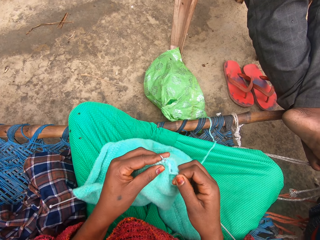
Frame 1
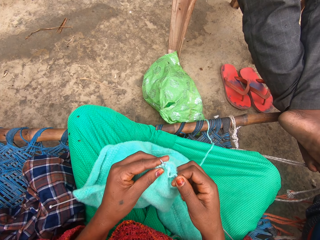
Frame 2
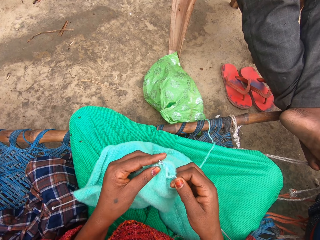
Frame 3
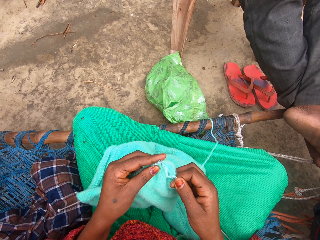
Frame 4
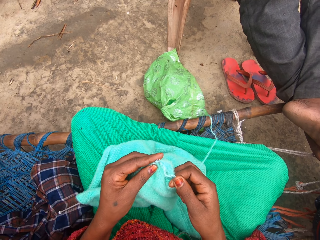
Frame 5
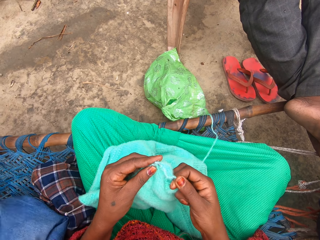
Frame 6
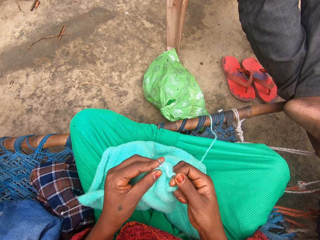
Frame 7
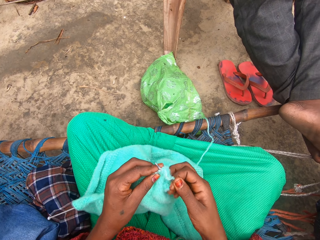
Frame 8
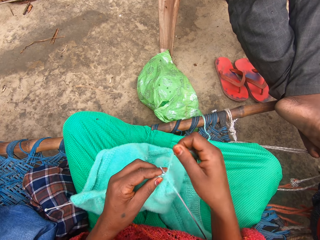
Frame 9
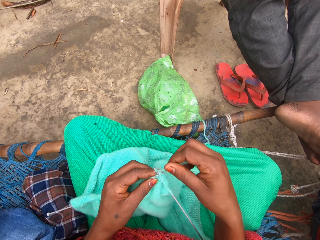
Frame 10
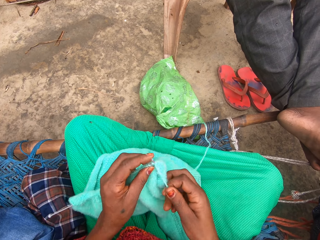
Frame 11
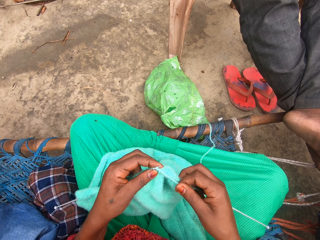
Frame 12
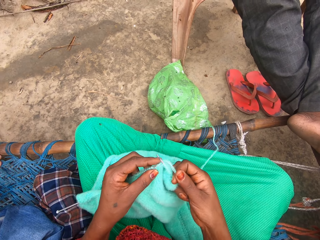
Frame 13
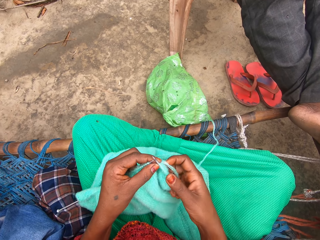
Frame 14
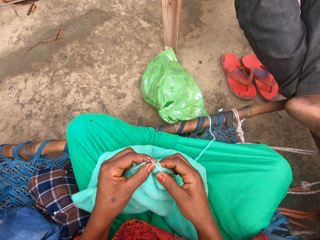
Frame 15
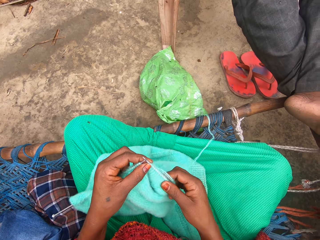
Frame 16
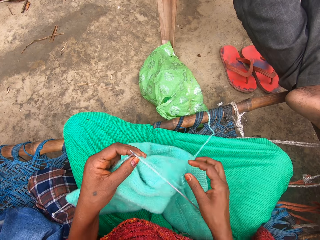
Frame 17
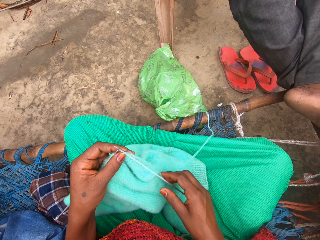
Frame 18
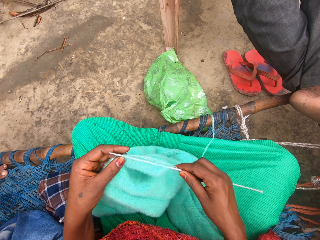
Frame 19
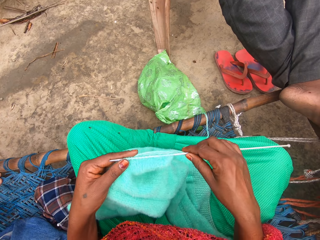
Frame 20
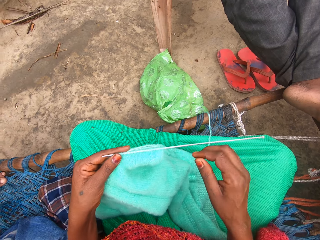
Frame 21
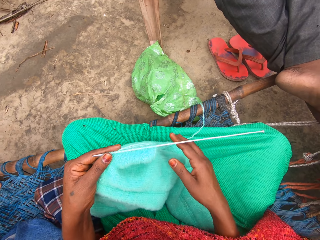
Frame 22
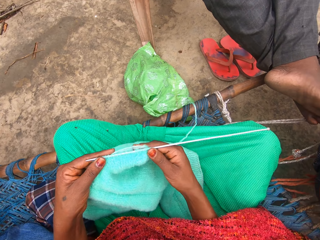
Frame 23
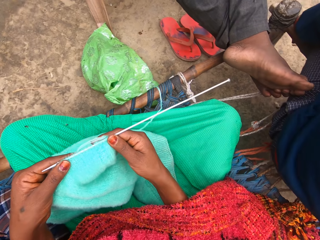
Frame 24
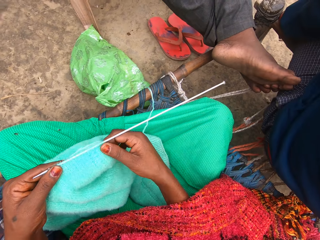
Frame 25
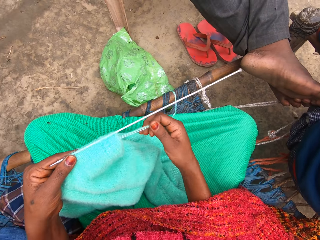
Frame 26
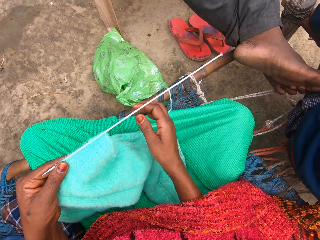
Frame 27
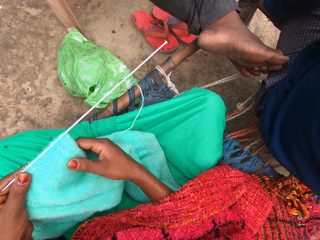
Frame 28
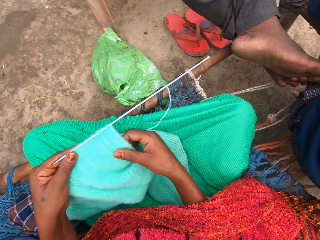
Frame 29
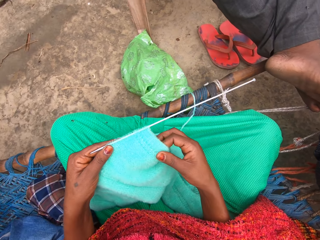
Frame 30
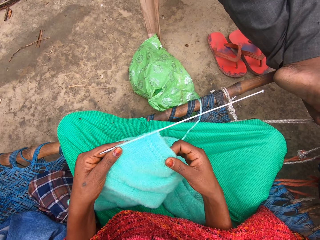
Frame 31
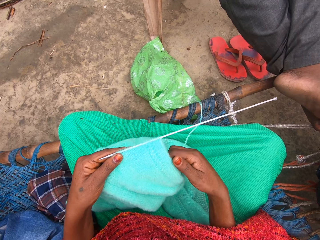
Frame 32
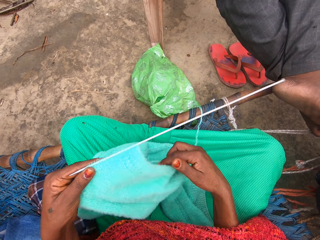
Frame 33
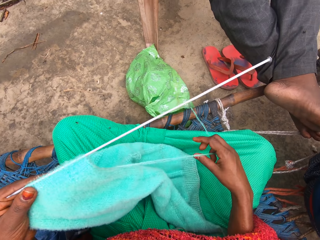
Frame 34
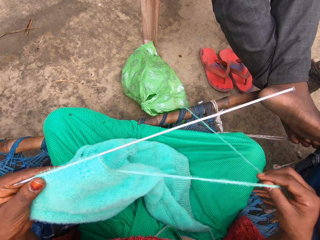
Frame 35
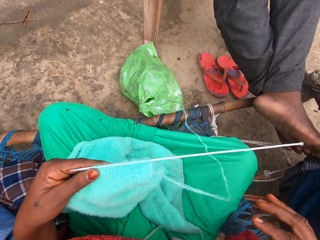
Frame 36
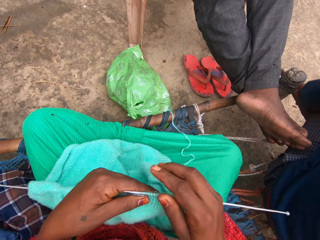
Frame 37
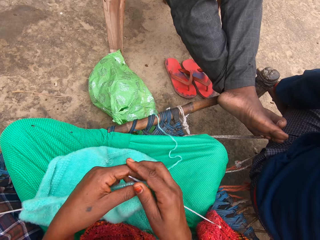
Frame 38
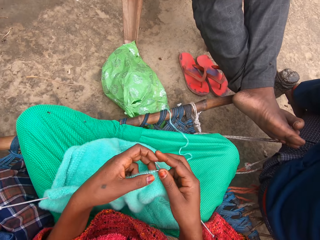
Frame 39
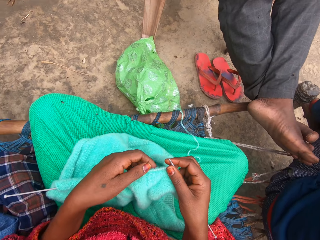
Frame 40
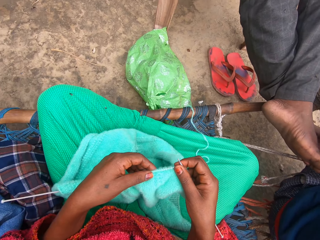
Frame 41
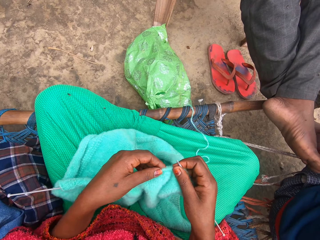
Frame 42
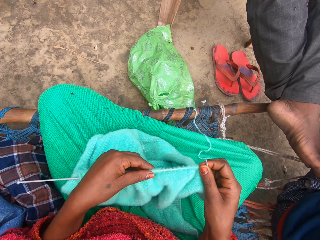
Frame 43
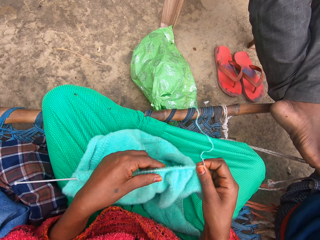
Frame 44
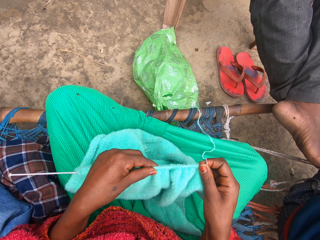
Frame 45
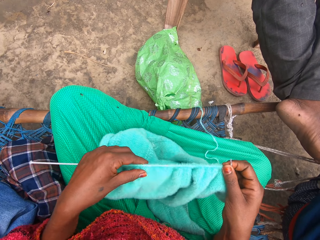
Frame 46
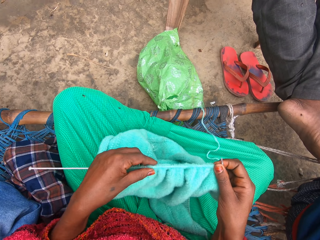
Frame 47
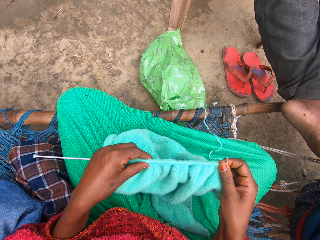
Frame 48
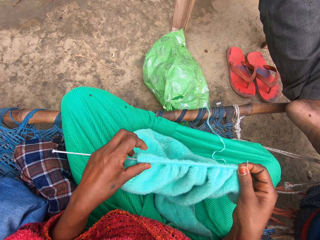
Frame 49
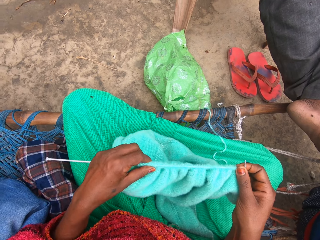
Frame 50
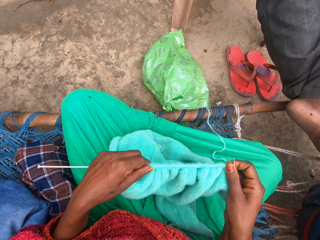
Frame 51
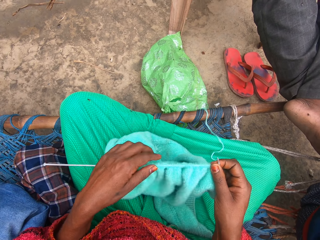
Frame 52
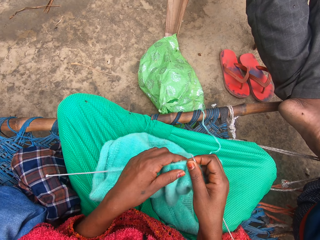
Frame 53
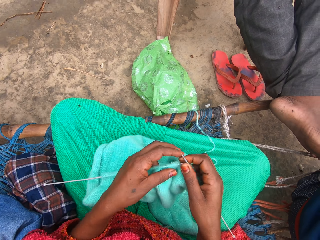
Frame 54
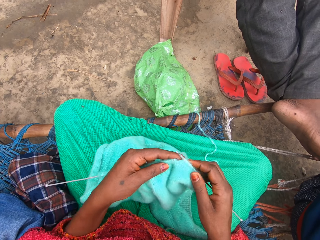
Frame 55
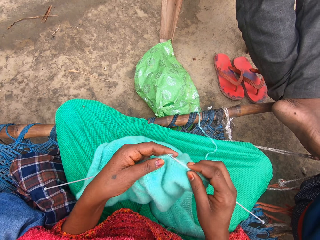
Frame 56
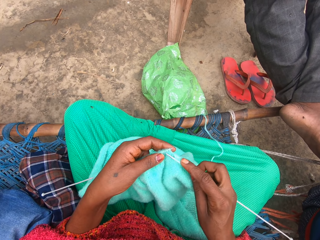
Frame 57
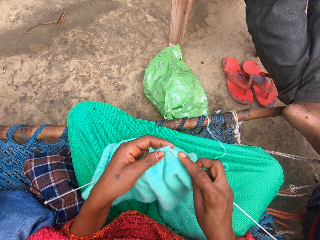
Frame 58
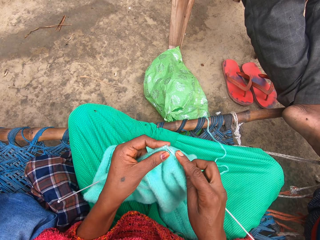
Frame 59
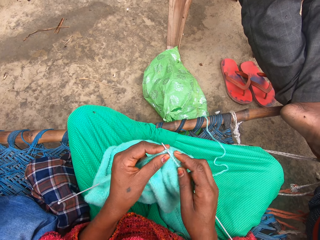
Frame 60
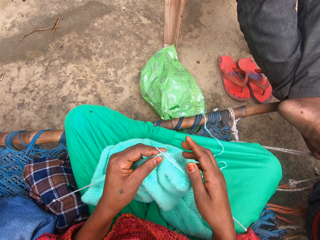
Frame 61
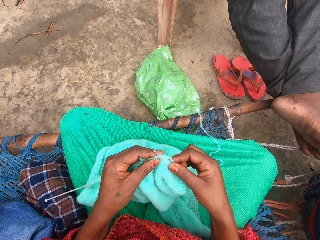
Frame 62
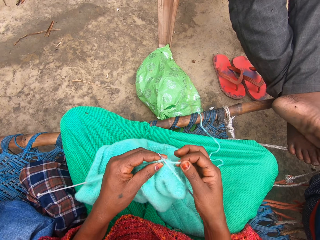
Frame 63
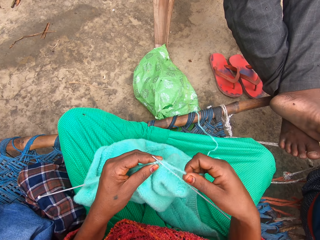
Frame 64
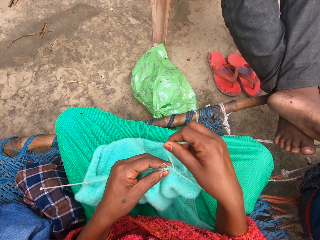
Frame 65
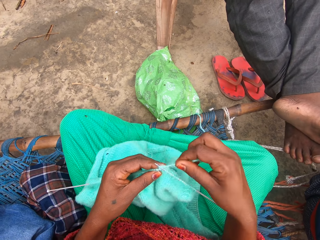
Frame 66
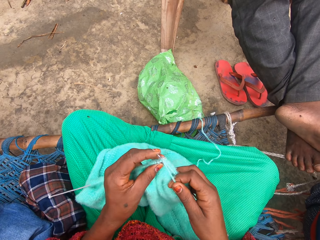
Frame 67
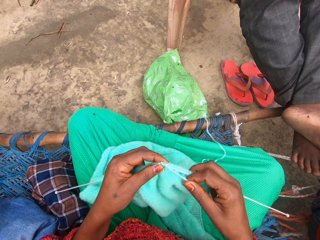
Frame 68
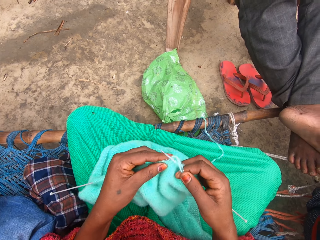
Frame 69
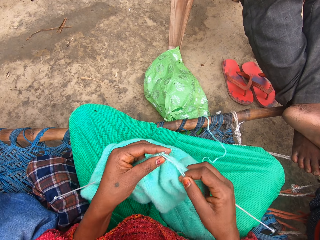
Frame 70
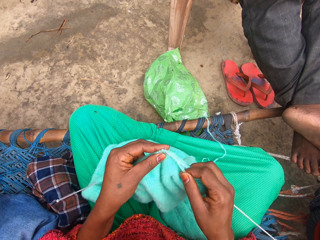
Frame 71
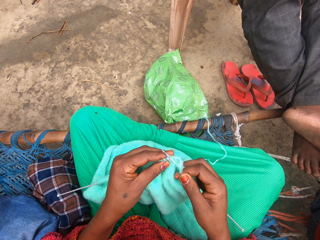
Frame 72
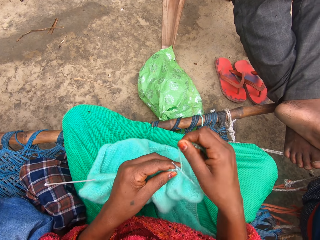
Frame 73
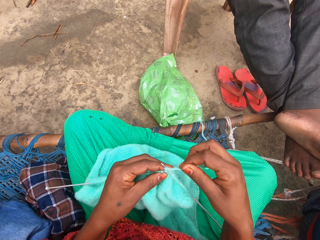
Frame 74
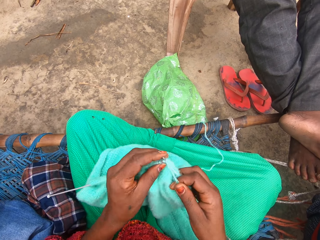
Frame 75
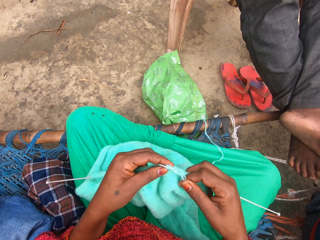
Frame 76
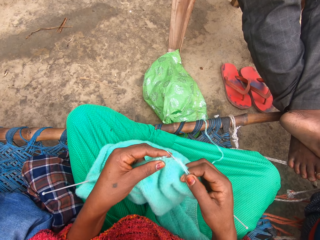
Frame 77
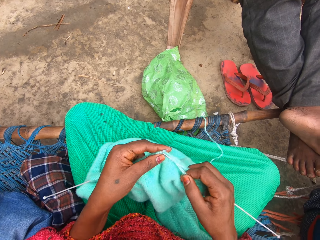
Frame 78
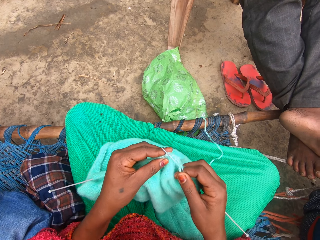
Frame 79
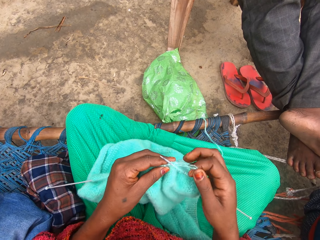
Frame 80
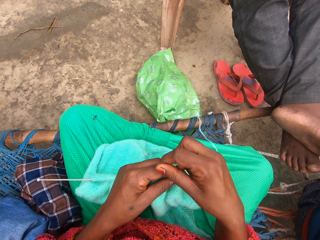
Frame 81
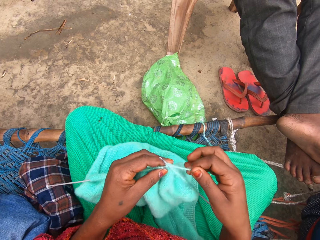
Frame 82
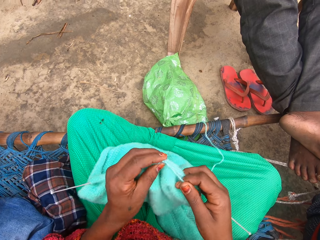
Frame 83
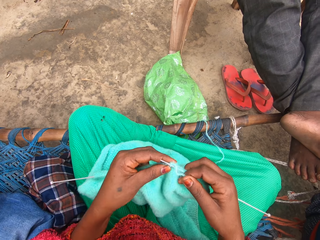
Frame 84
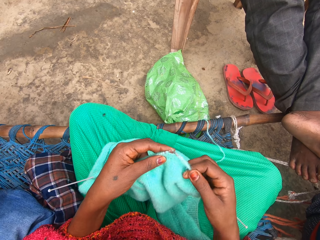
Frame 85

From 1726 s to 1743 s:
The boy drops a cloth beside the camera wearer on the mat. The camera wearer turns the knitting needle. She adjusts the yarn and knits with her right hand. She stretches the knitting thread. She adjusts the knit over the pin in her left hand. She knits with the yarn and knitting pins.

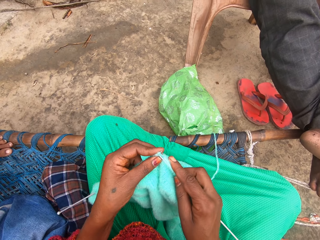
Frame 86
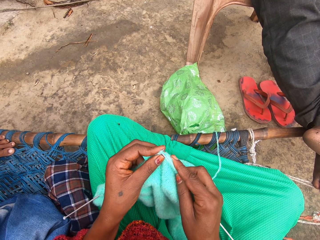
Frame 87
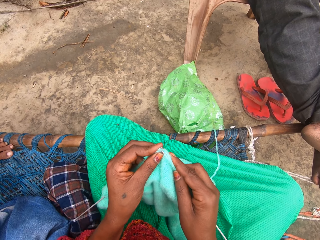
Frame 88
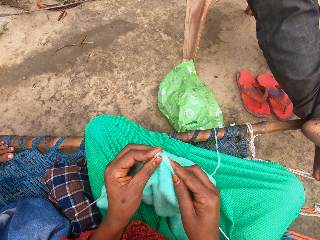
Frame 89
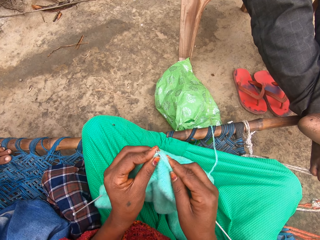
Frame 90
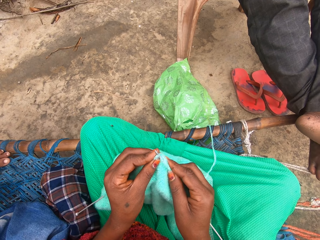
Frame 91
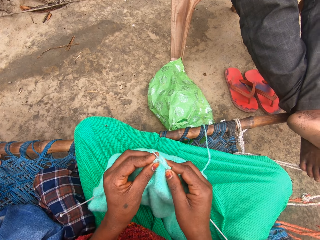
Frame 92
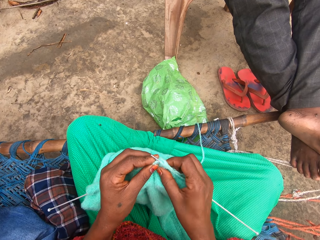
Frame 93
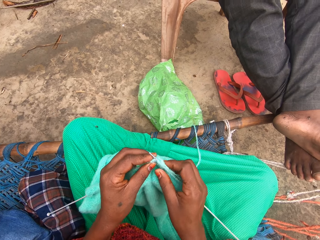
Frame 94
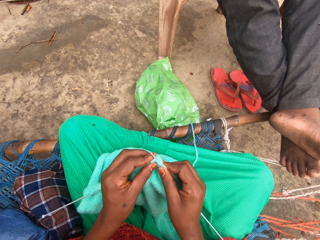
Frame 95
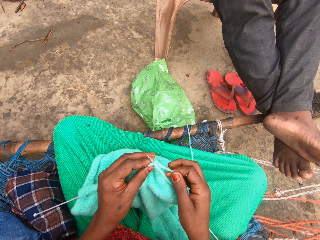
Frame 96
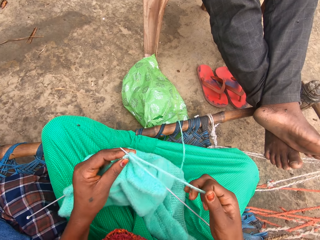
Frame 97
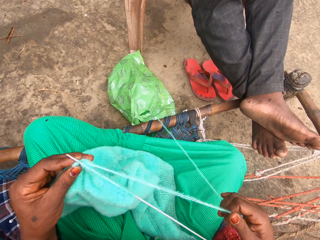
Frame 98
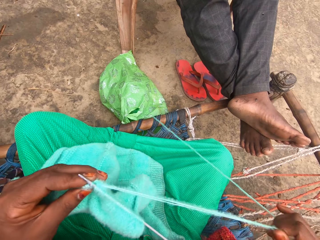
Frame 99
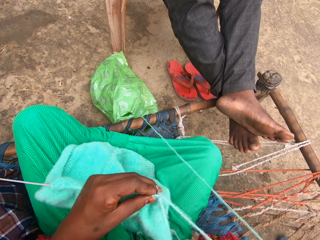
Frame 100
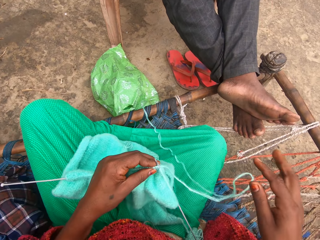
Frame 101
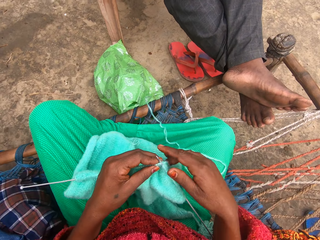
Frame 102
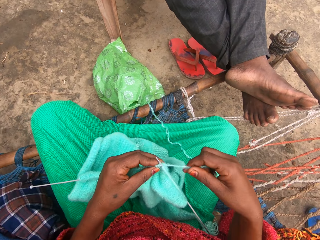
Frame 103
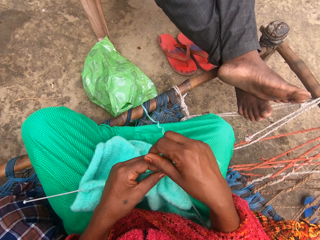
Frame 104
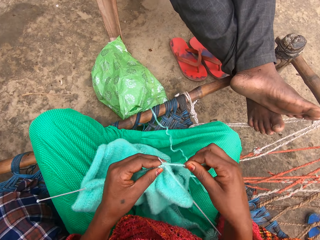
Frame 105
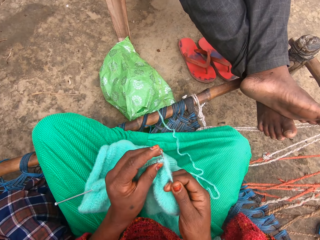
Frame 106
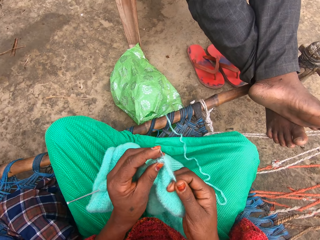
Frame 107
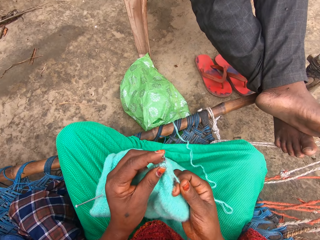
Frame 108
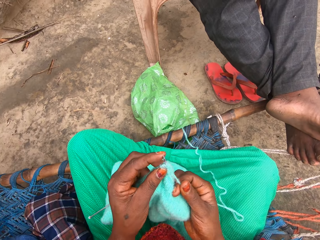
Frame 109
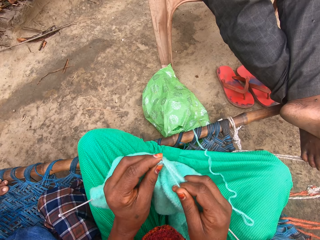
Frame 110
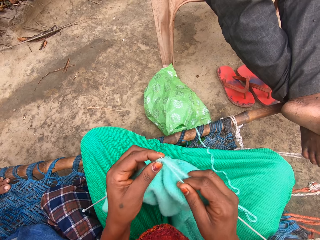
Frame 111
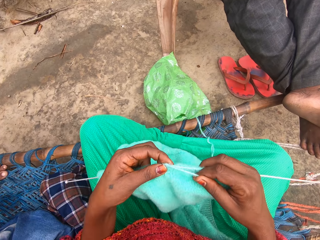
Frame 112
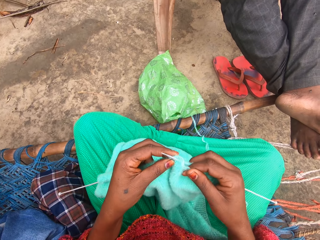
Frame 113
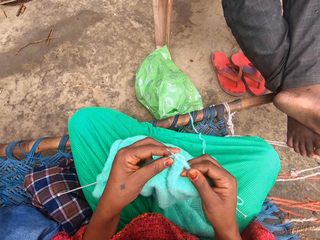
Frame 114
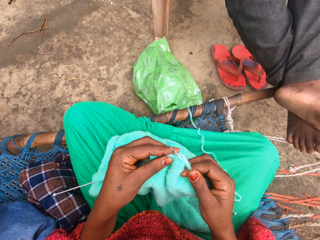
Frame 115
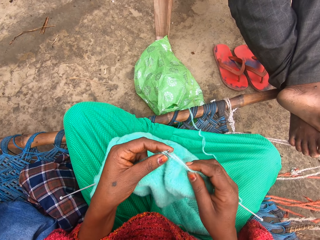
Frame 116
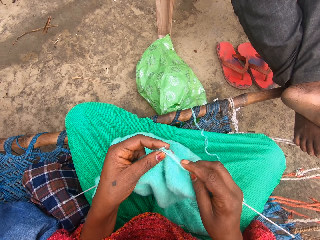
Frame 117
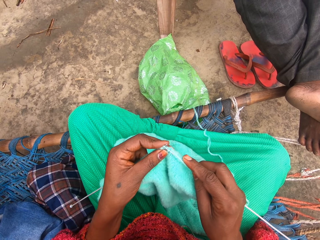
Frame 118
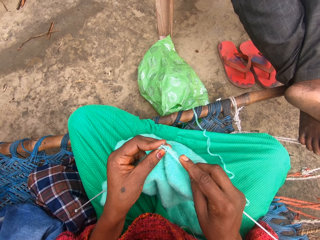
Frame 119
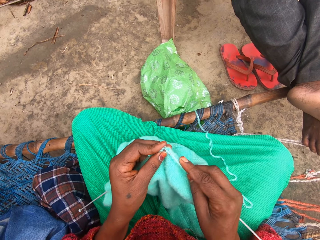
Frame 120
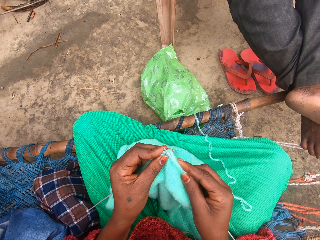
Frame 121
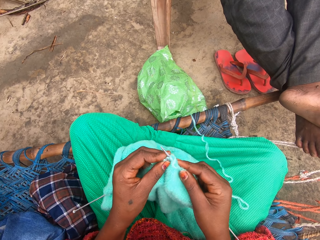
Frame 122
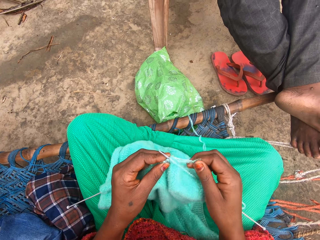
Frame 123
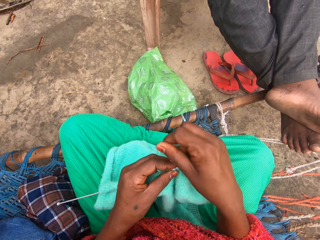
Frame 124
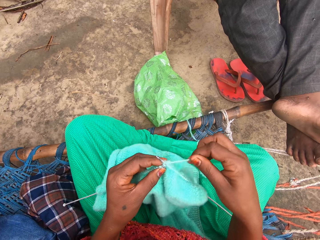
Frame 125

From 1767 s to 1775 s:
The camera wearer stretches the knitting thread. They knit the garment.
